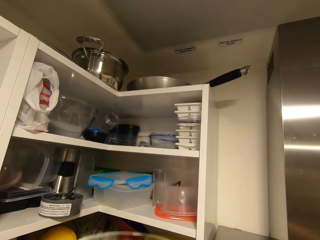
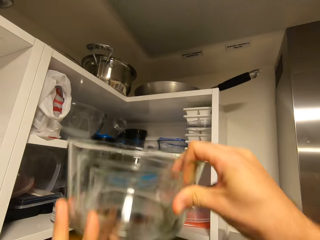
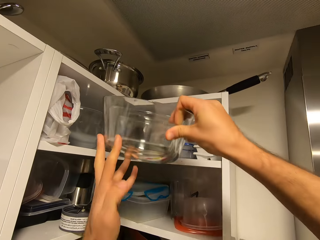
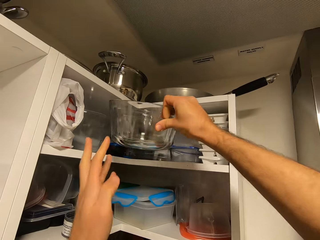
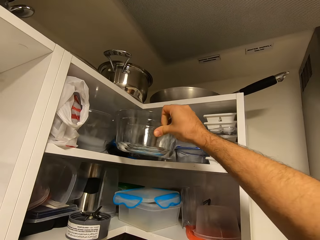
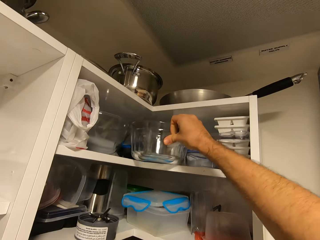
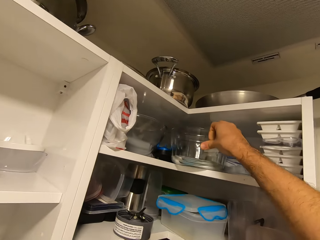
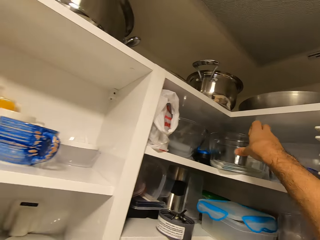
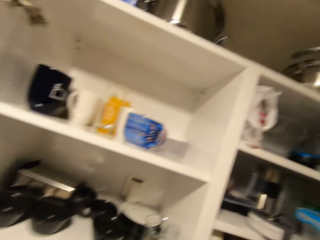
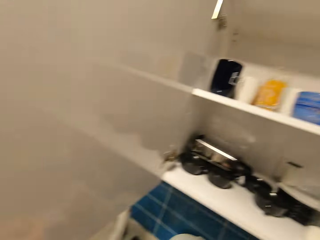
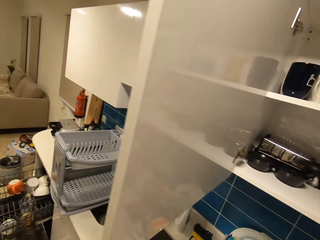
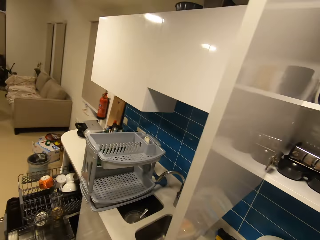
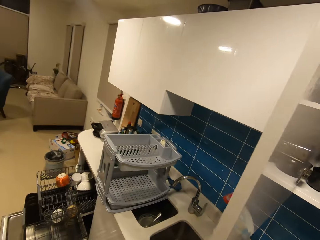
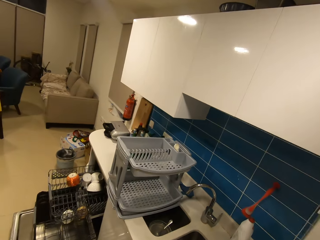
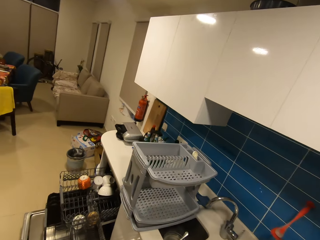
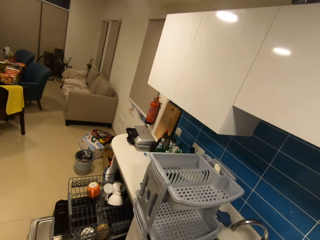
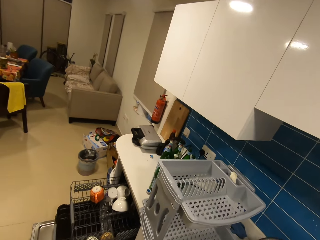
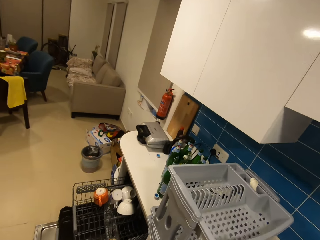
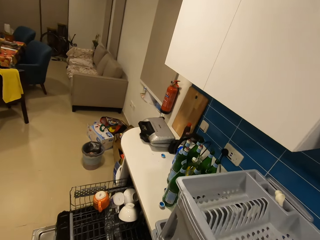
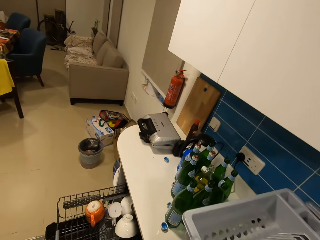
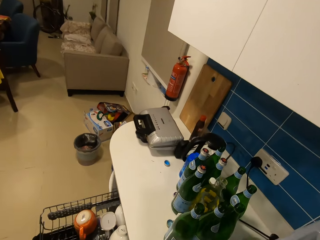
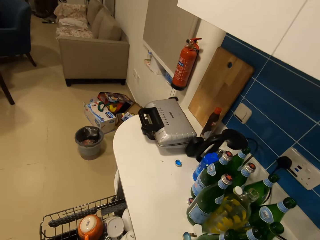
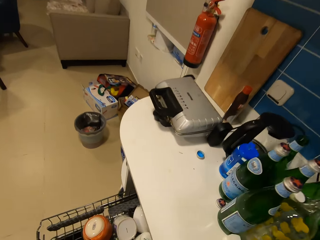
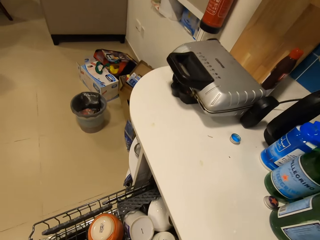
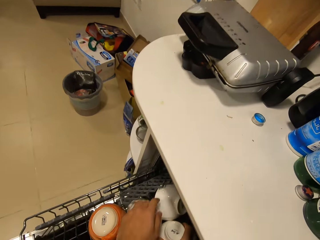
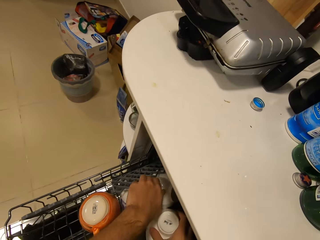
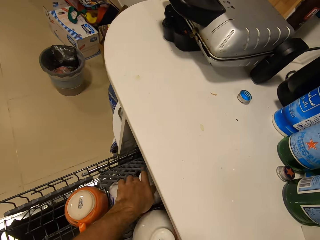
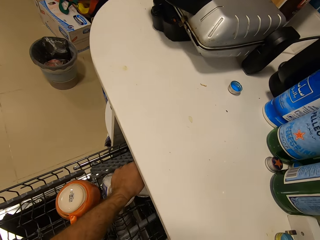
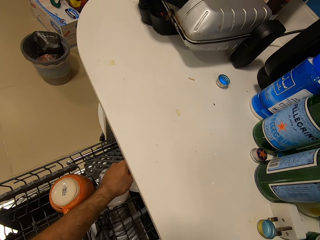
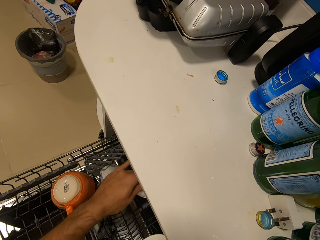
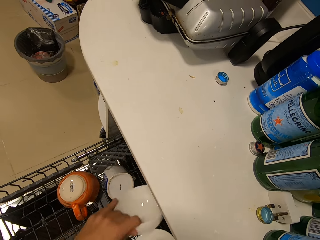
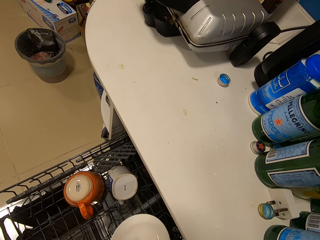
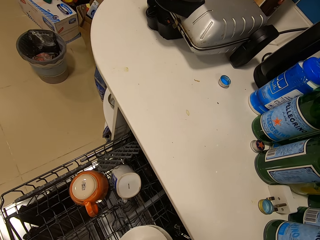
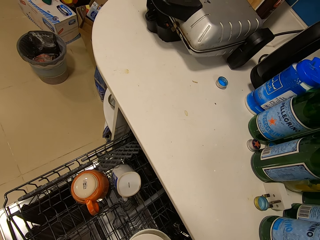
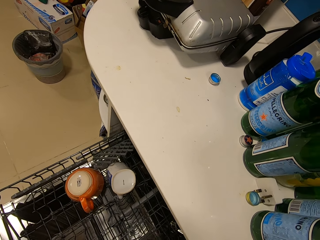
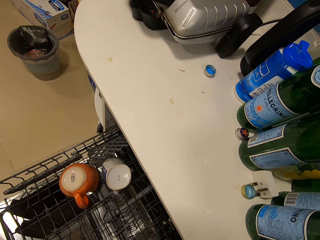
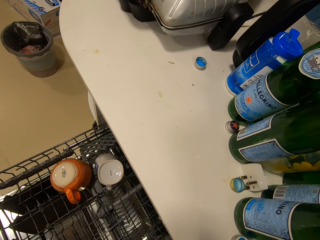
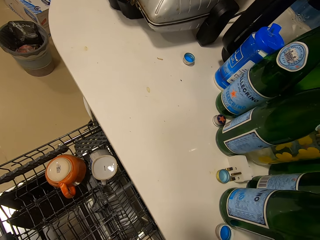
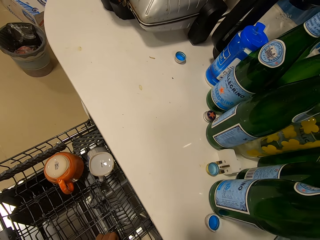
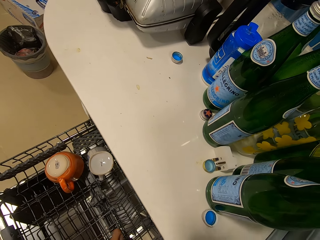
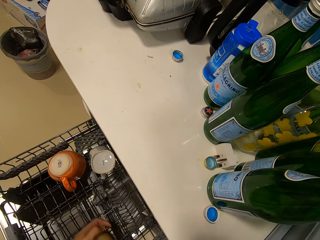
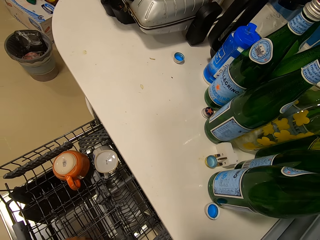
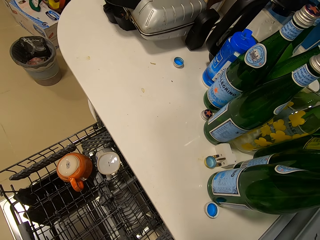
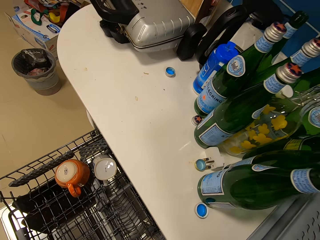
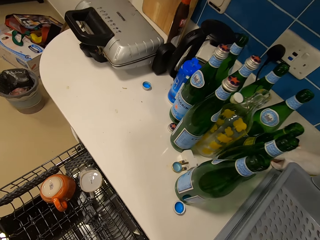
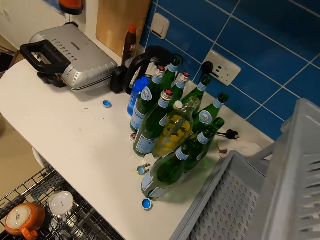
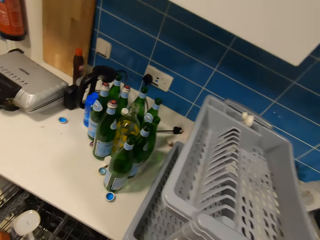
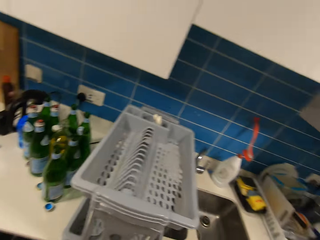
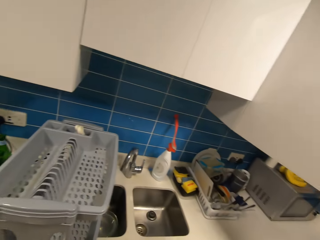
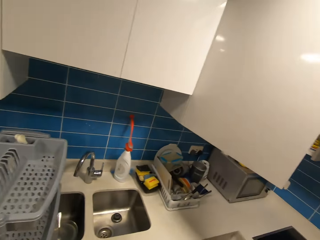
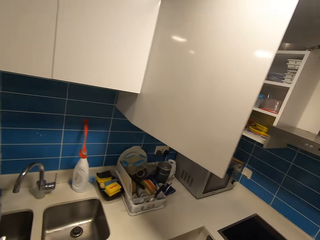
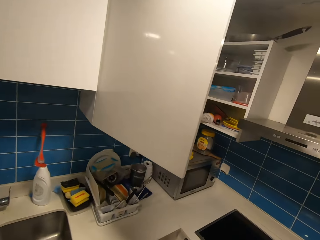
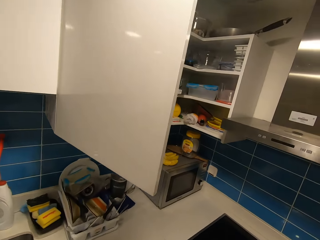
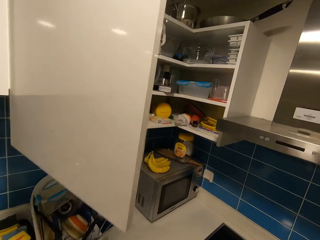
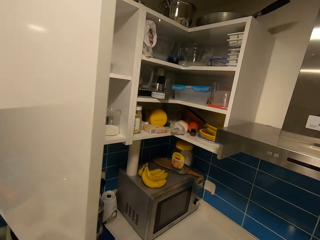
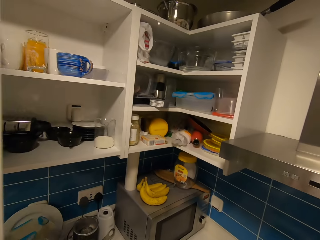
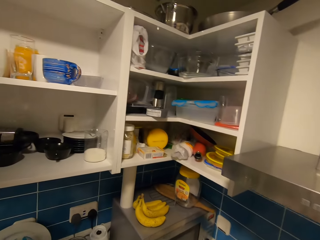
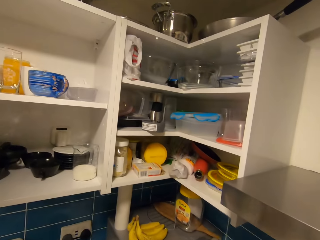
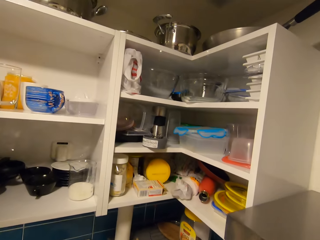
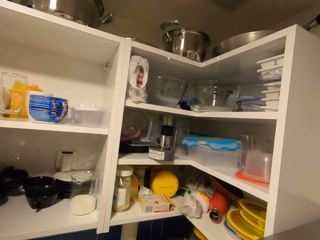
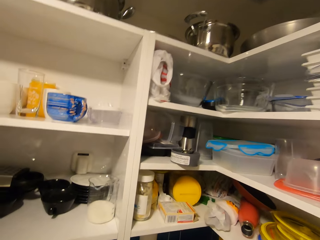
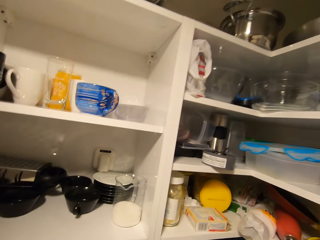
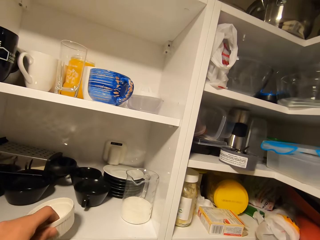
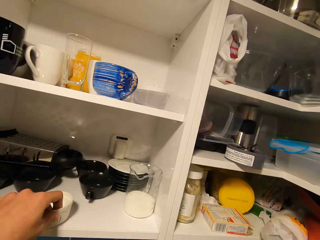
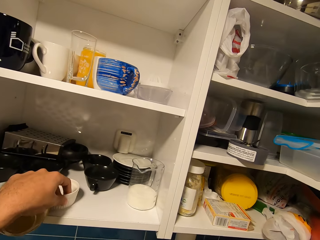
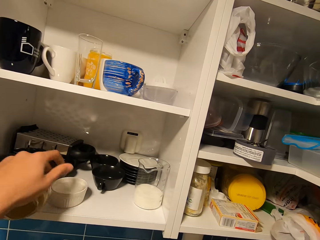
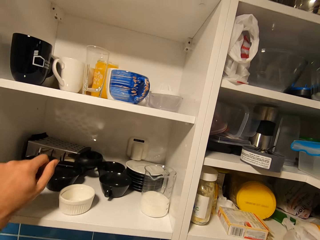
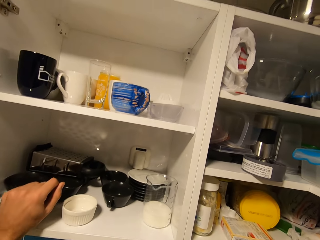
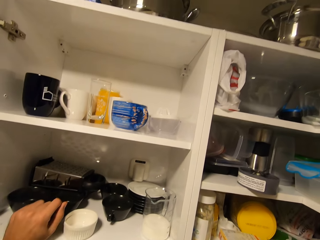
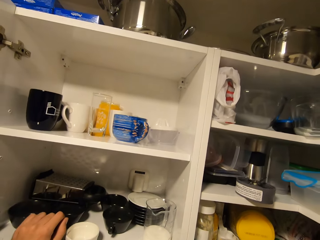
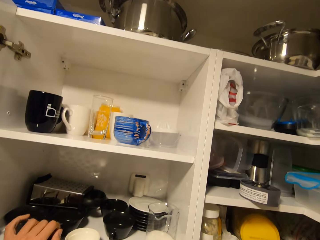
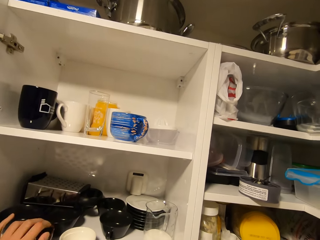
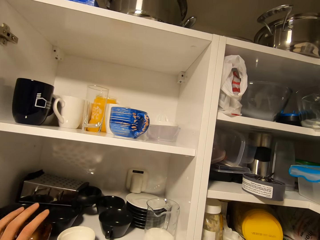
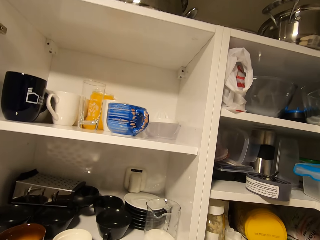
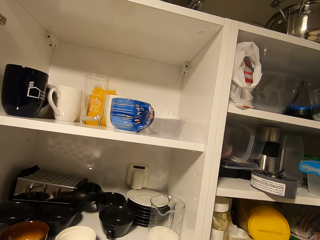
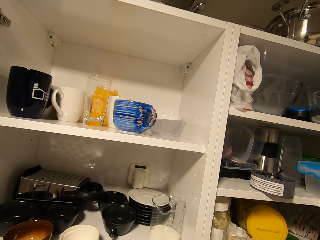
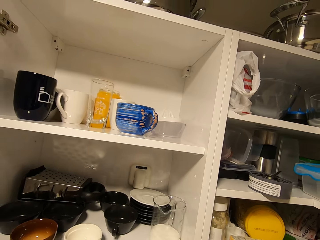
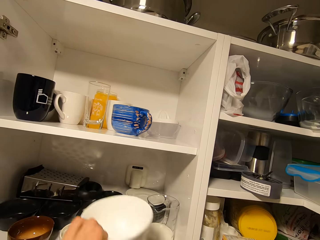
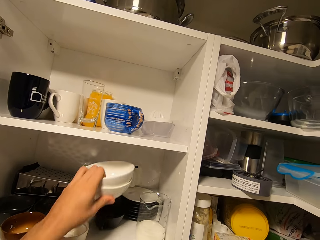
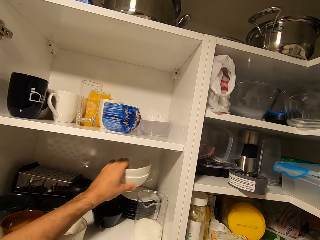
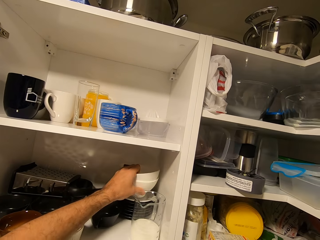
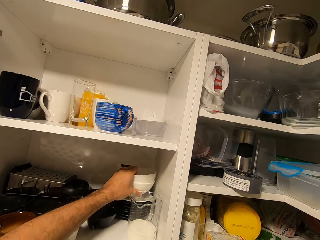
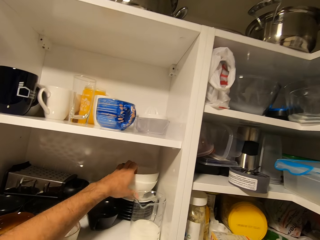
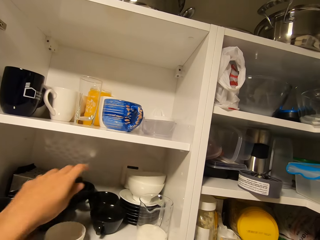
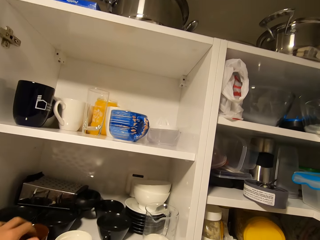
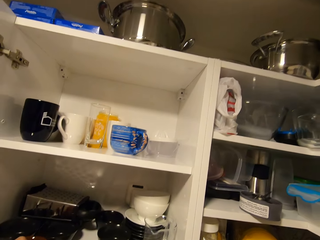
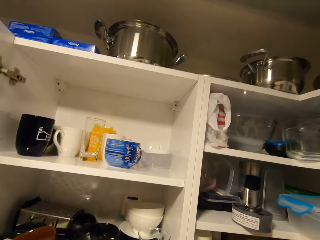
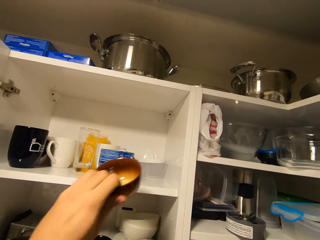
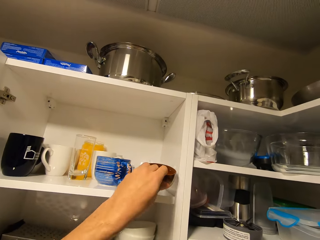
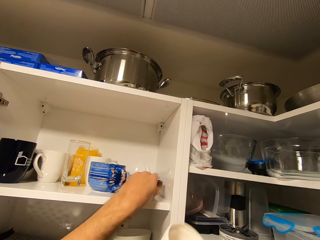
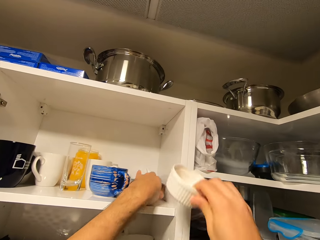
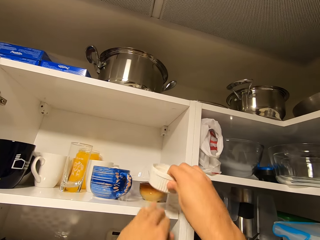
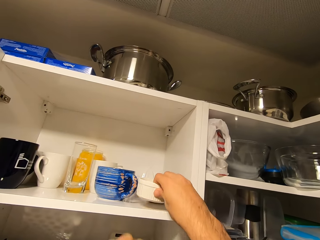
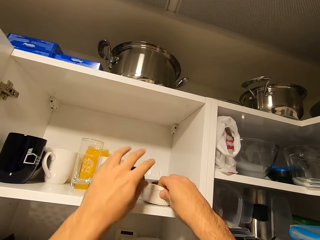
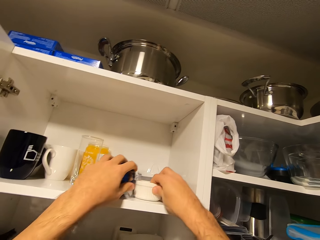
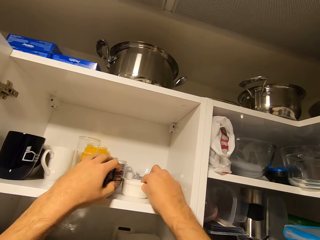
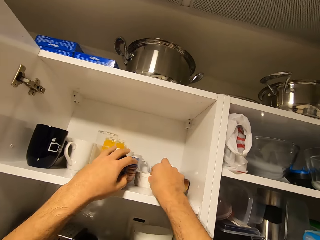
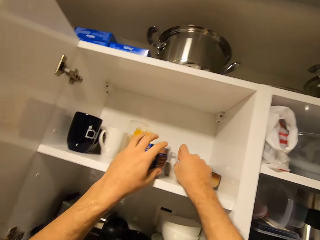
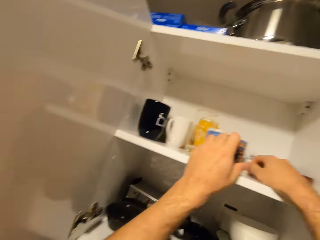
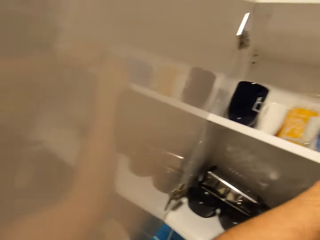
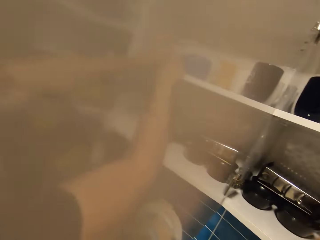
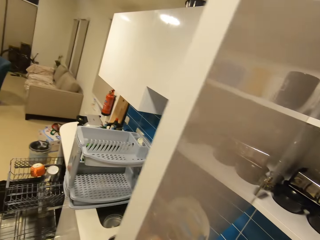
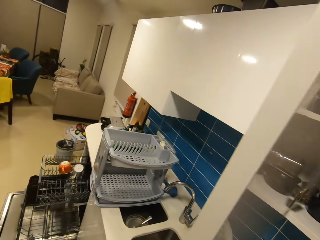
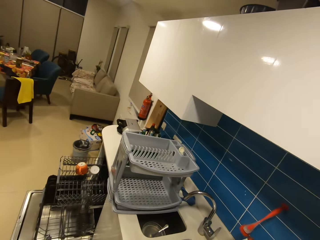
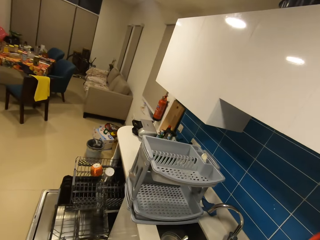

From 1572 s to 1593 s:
The camera wearer puts the bowl in the cabinet. They walk, touch the cabinet door, and look around. They pick the bowl in the dish washer rack. They walk and look around. They put the bowl in the cabinet. They put the bowl in the cabinet again. They touch the cup. They walk and look around.
